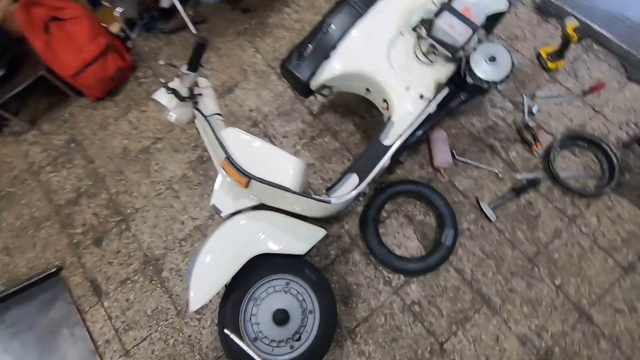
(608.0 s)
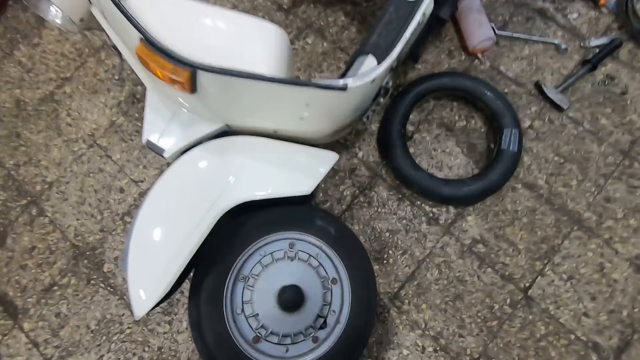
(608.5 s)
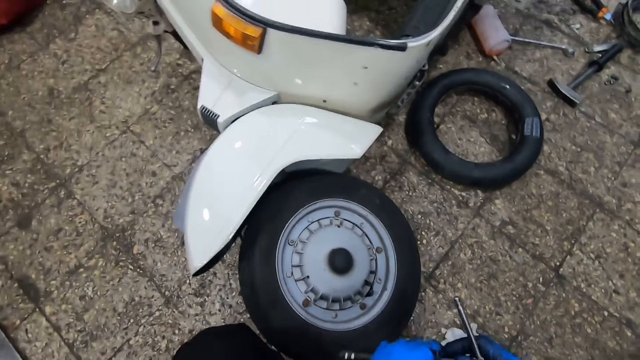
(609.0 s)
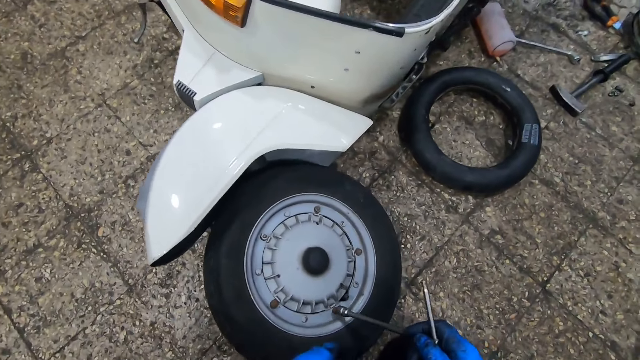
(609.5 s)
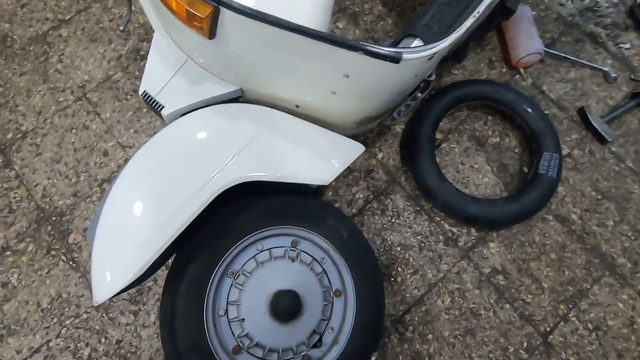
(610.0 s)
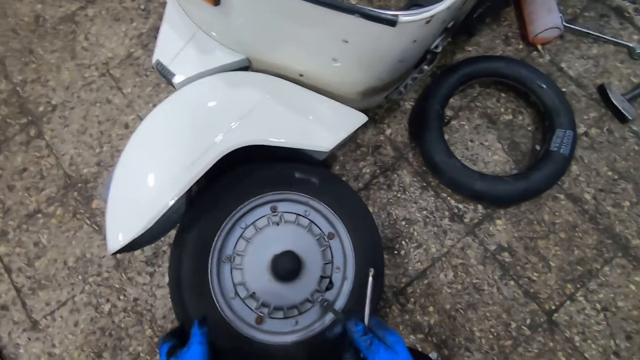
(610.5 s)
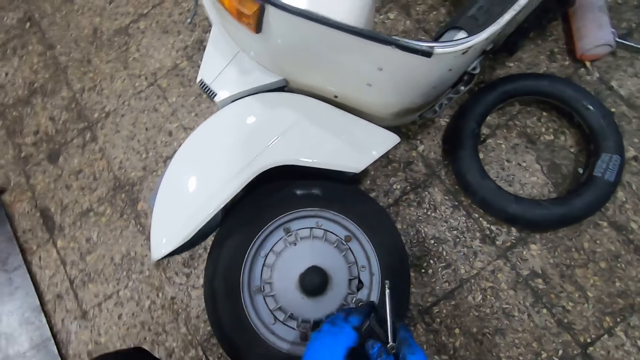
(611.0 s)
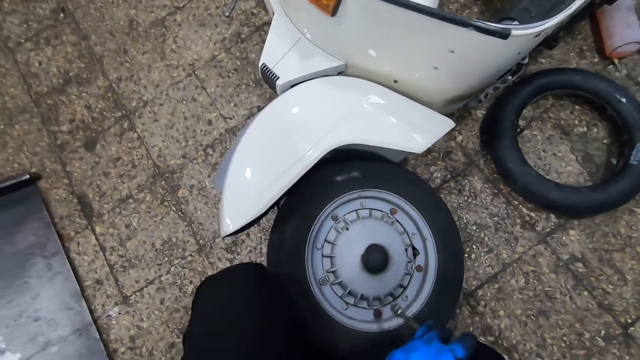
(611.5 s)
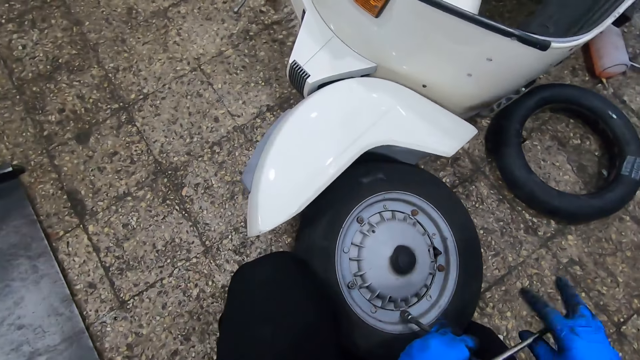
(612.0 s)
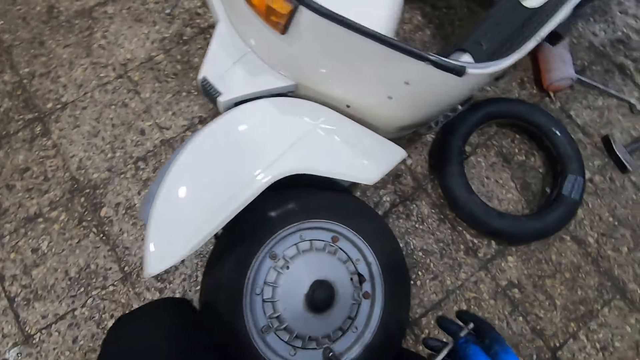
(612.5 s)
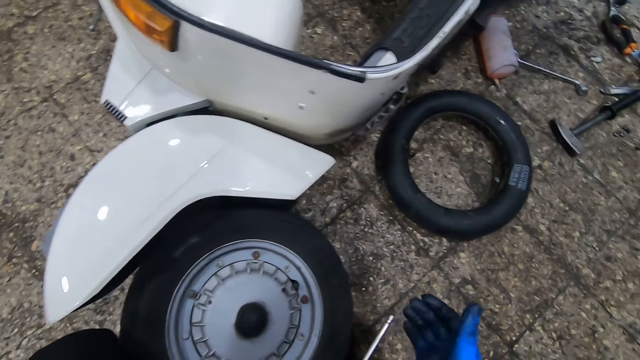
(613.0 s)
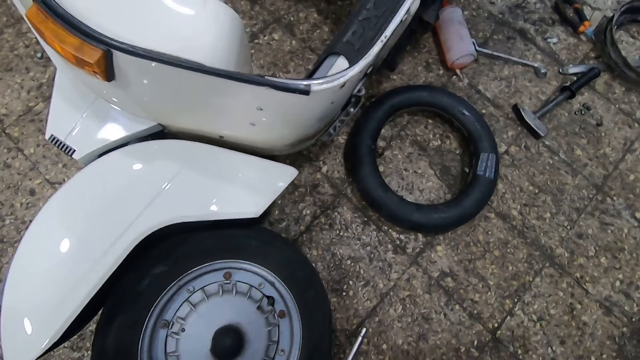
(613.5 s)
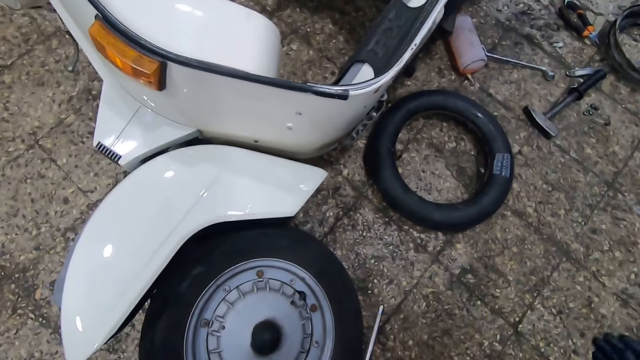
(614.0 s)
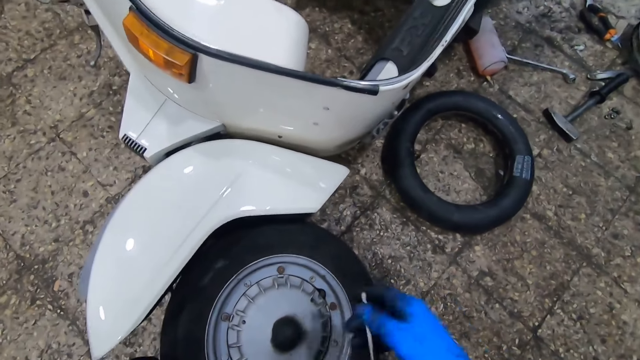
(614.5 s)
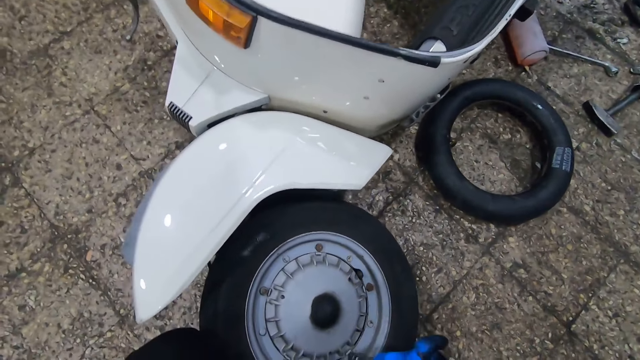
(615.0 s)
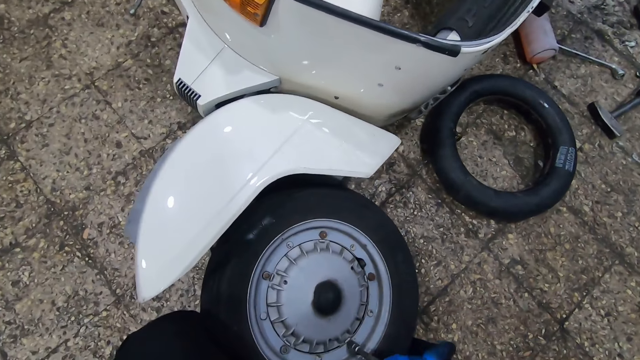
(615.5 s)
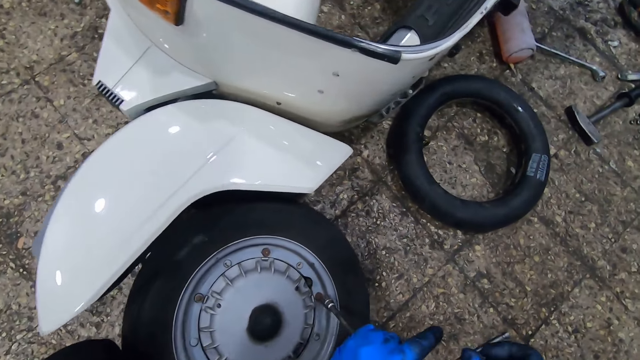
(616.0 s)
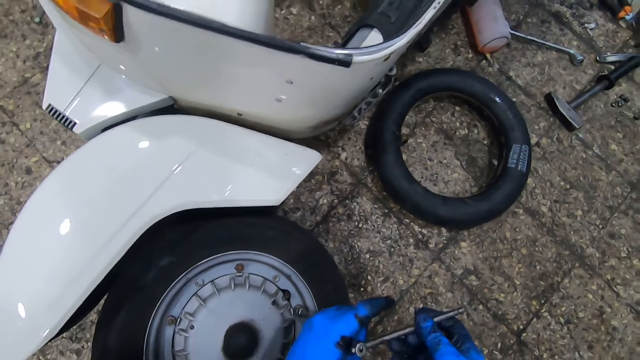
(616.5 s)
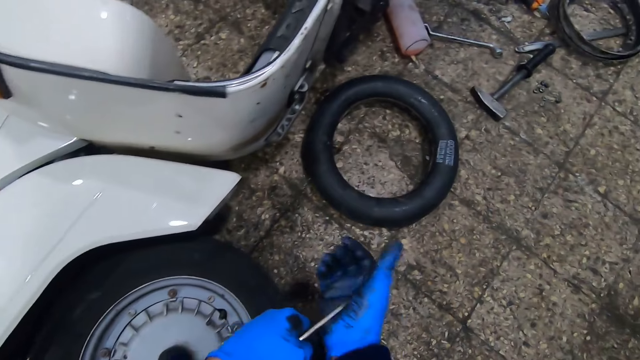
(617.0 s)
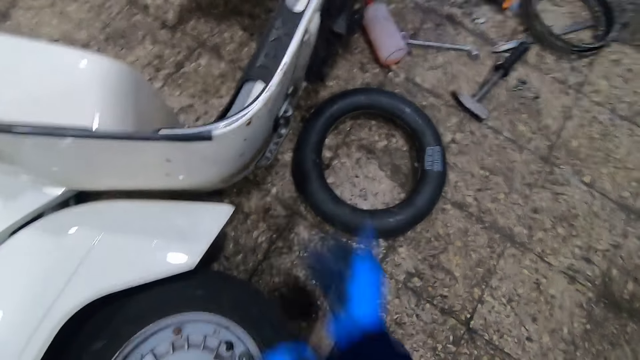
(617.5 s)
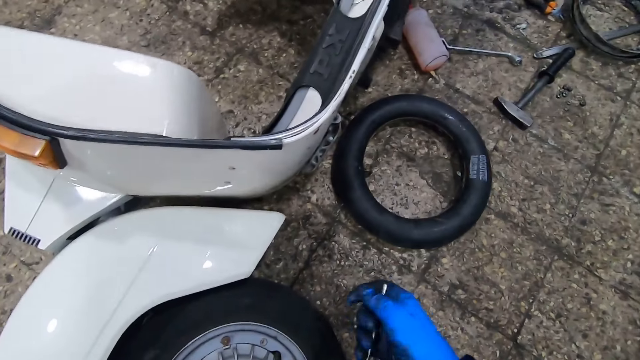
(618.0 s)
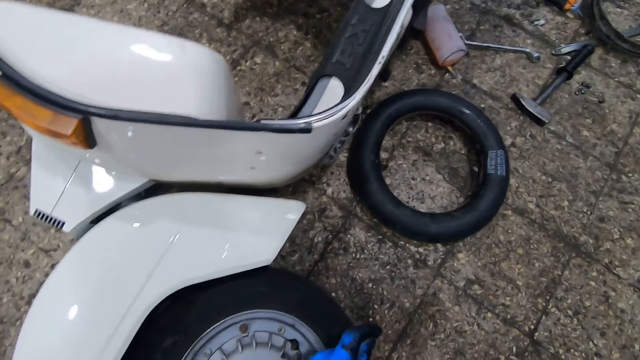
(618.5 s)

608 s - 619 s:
The camera wearer loosens the screws of the tire of a motorcycle with a wheel wrench. They remove the bolts with the ring spanner. They hit the ring spanner with the hand.

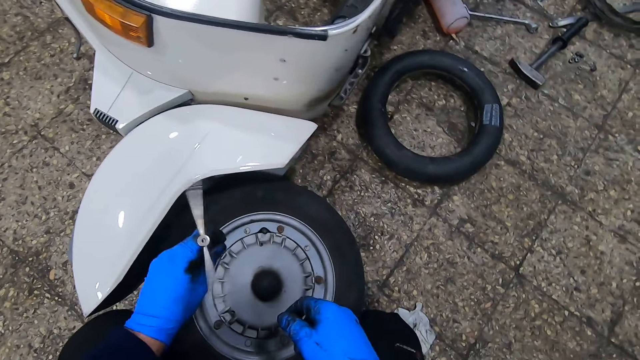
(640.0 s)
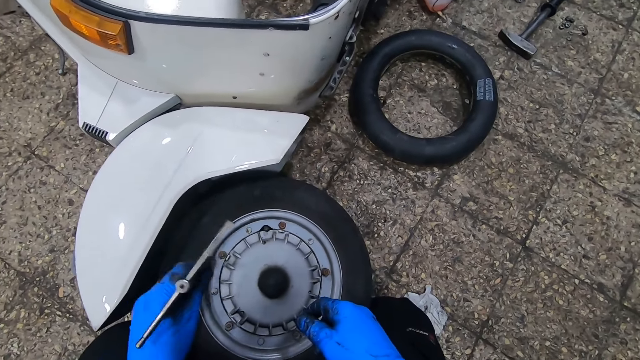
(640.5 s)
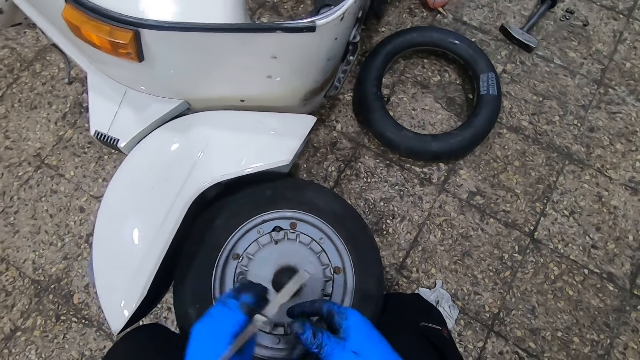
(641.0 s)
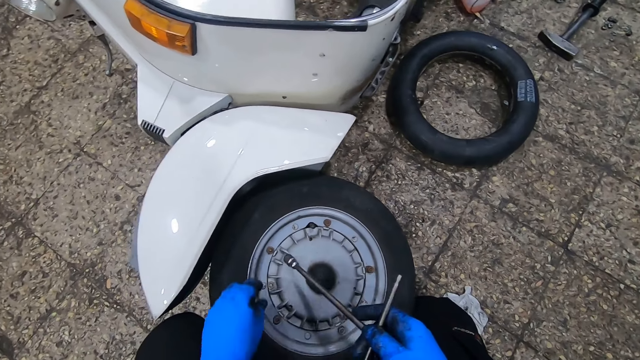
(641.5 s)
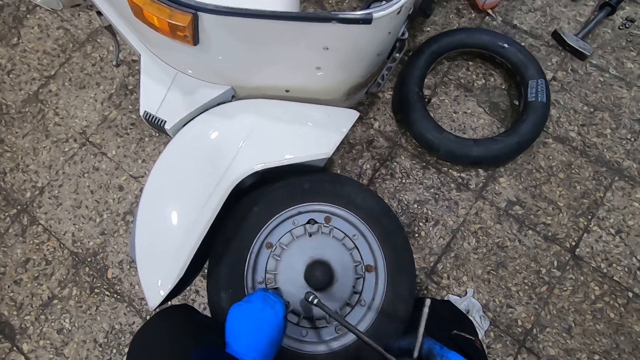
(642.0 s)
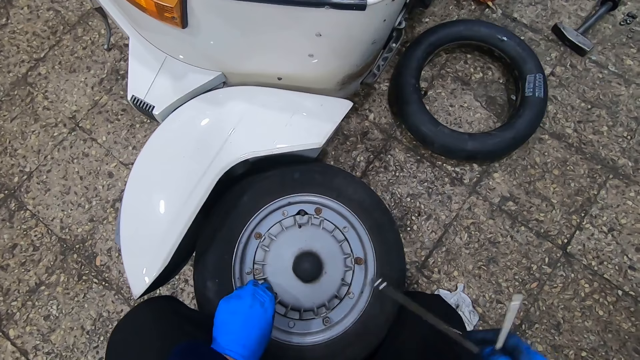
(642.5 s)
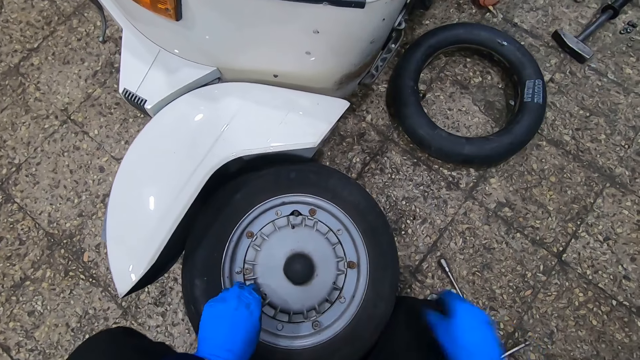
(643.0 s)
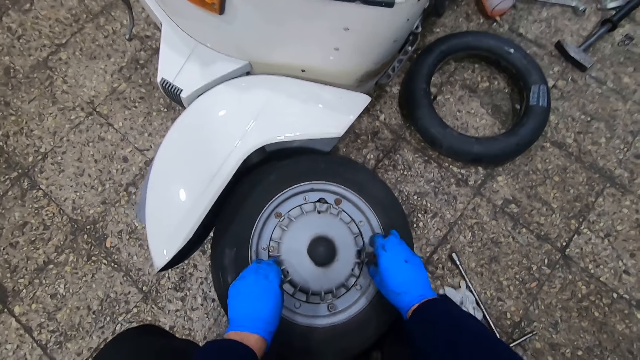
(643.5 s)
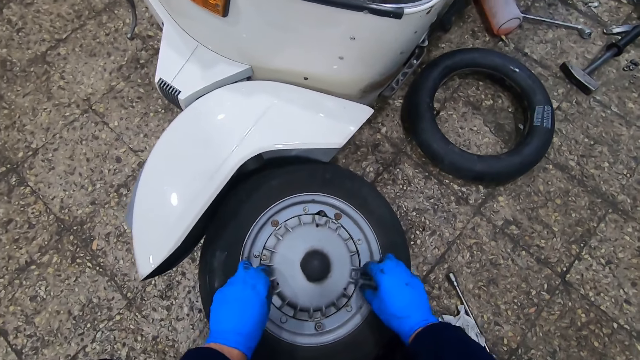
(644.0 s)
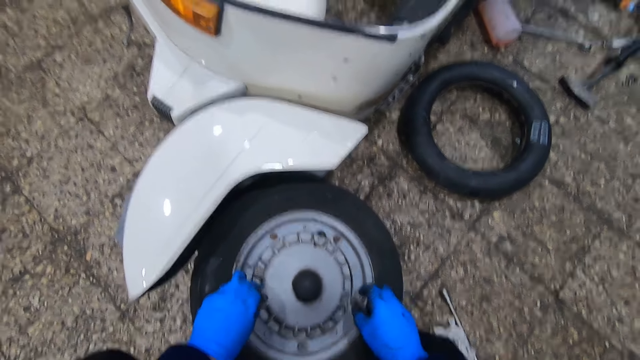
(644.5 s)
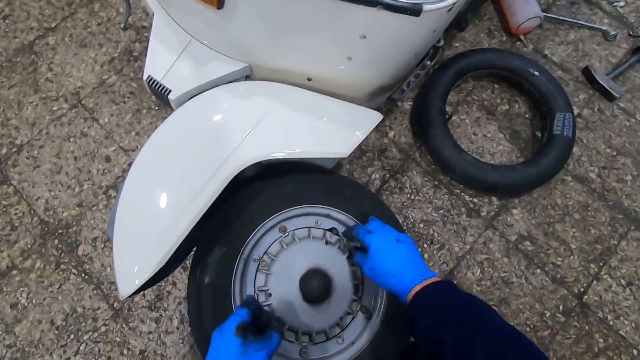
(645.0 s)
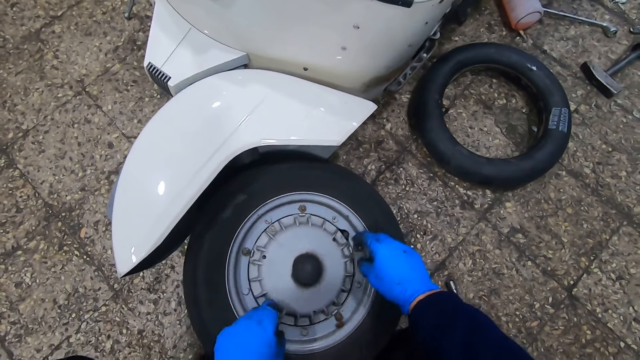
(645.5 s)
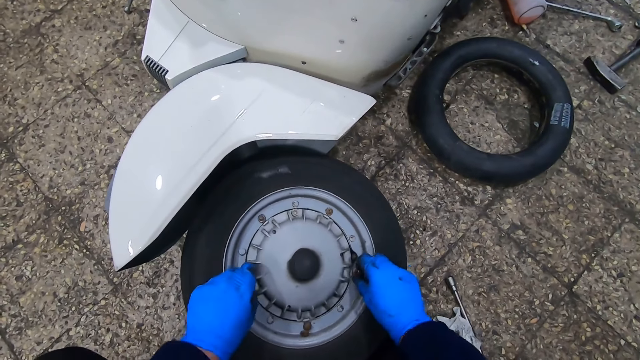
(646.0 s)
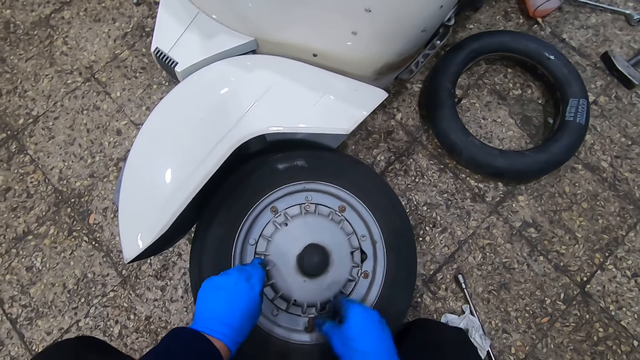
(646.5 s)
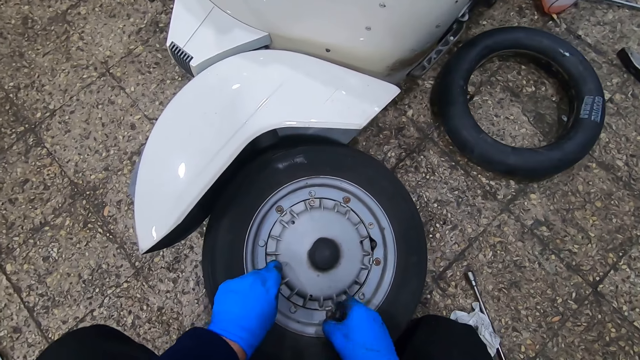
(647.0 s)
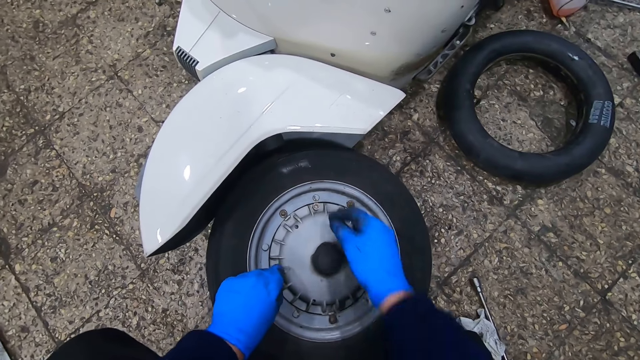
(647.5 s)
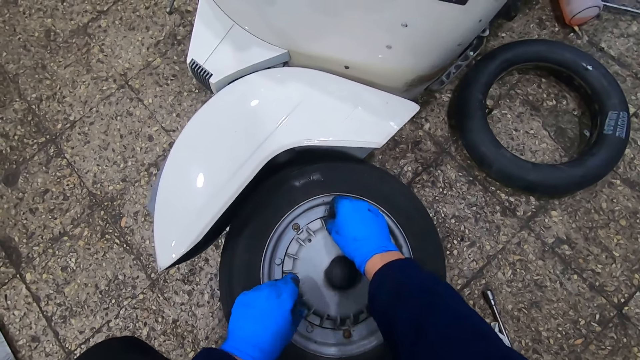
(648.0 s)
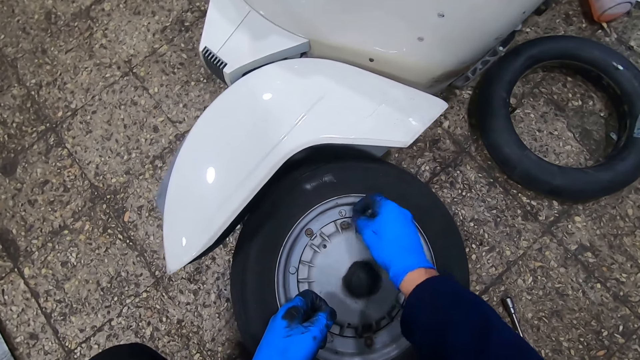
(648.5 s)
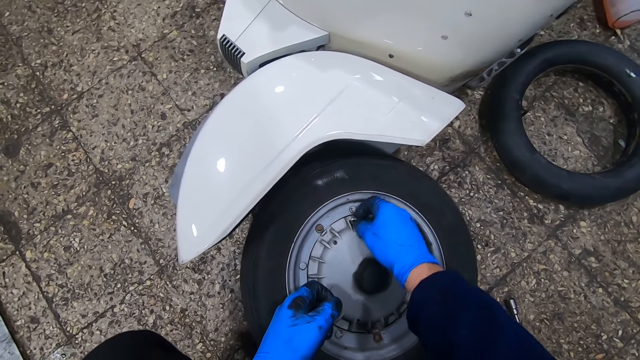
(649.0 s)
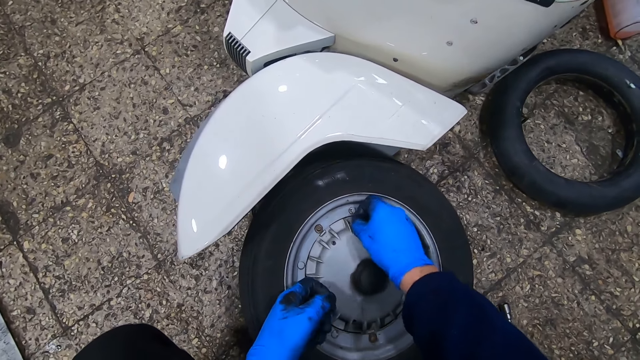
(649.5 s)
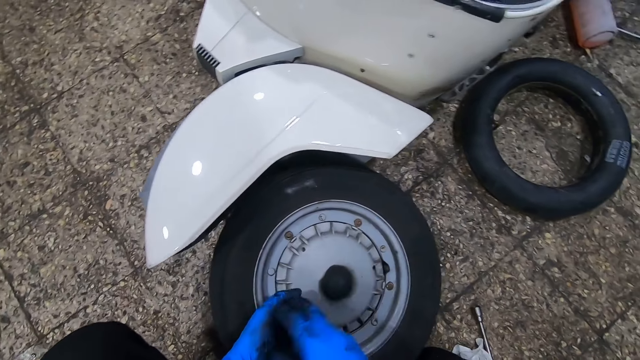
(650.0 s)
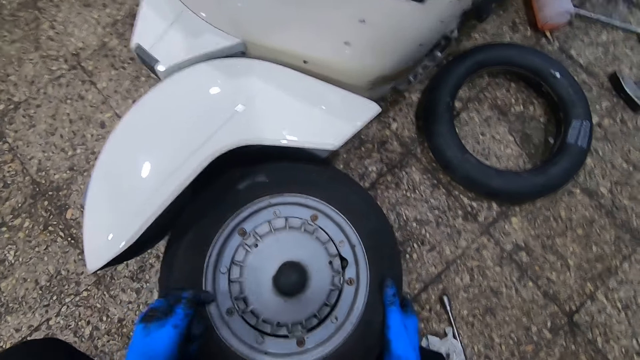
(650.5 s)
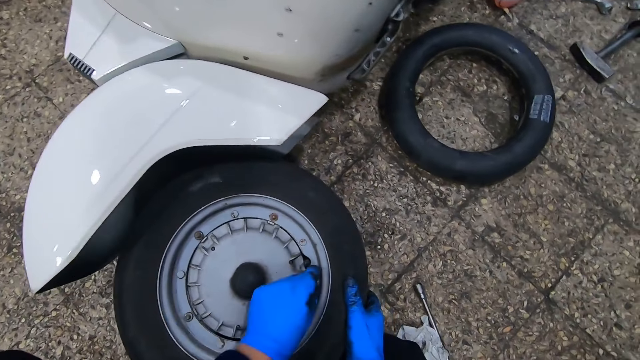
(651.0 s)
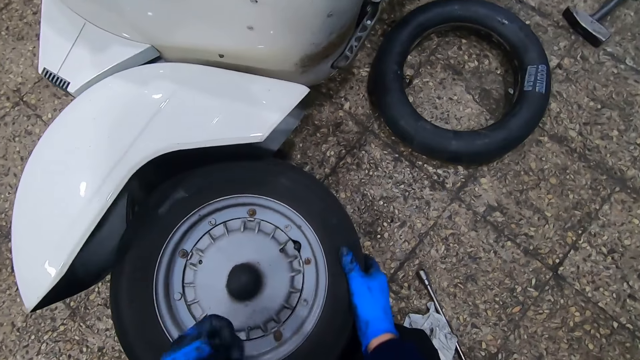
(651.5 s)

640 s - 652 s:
The camera wearer passes the wheel wrench from his left hand to his right hand. He removes the bolts with his hands. He places the wheel wrench on the floor. He loosens the screws on the tire of the motorcycle with both his hands. He rolls the tire of the motorcycle with his right hand. He picks out the screws from the tire of the motorcycle with his left hand.
